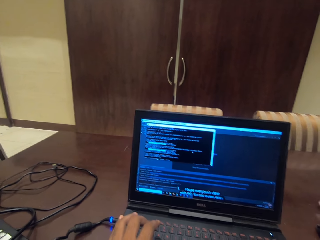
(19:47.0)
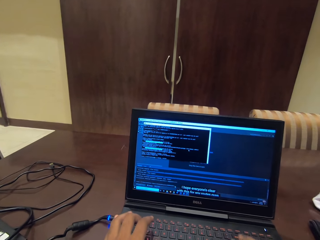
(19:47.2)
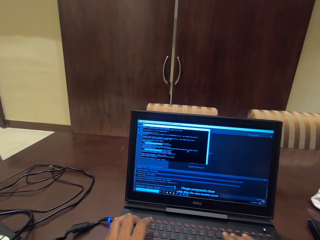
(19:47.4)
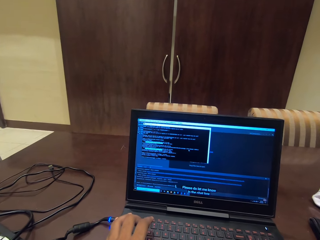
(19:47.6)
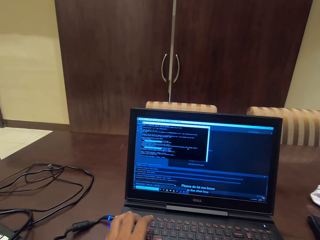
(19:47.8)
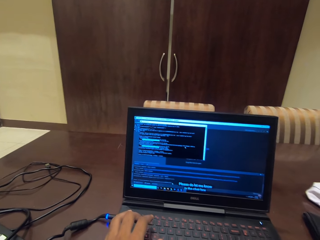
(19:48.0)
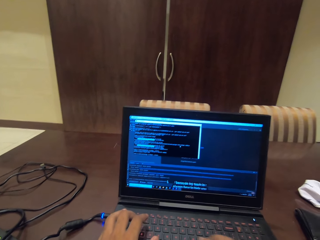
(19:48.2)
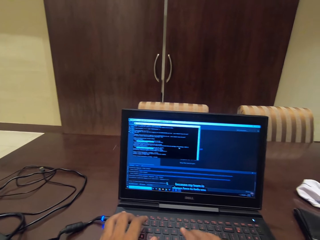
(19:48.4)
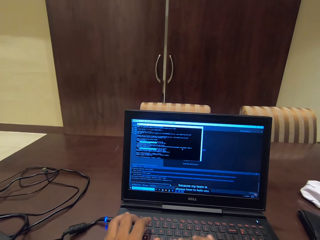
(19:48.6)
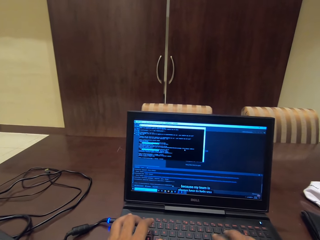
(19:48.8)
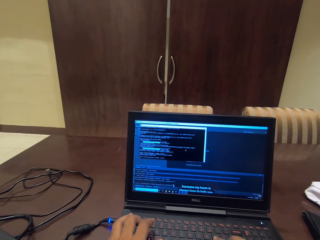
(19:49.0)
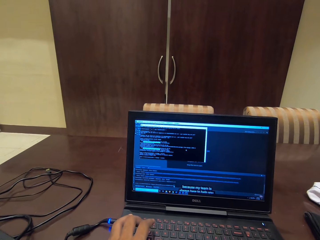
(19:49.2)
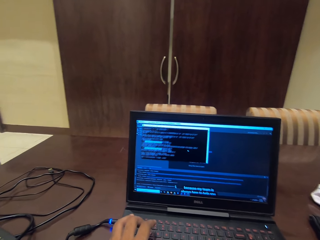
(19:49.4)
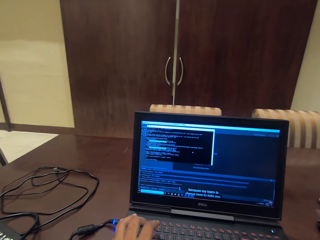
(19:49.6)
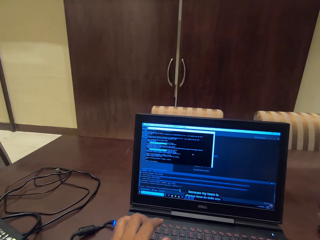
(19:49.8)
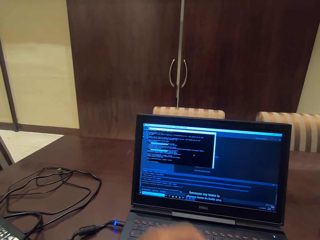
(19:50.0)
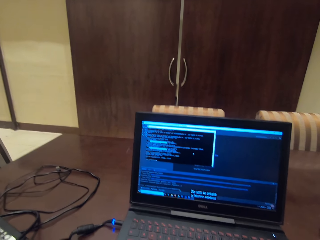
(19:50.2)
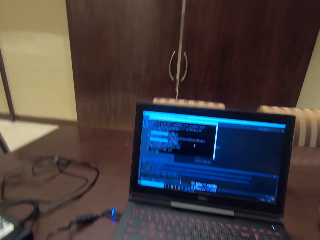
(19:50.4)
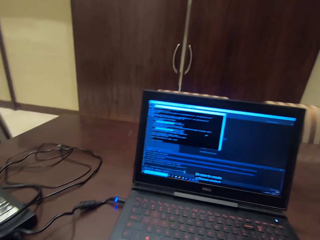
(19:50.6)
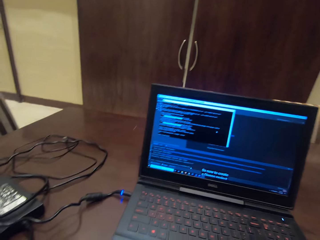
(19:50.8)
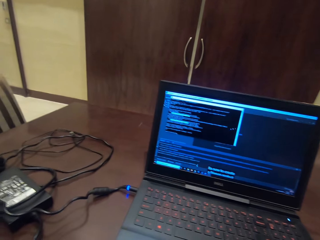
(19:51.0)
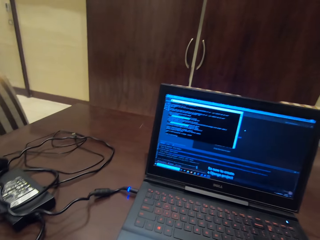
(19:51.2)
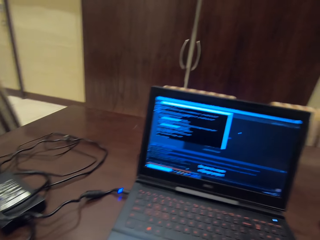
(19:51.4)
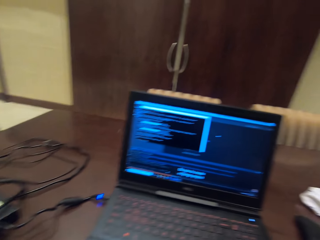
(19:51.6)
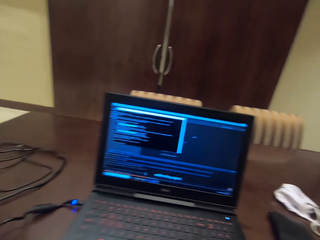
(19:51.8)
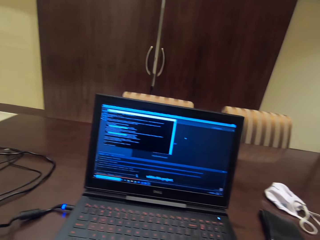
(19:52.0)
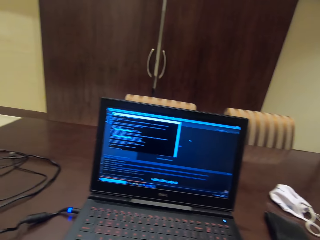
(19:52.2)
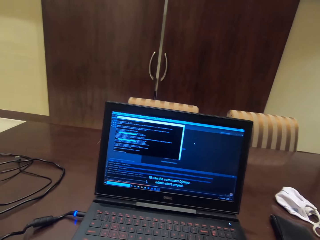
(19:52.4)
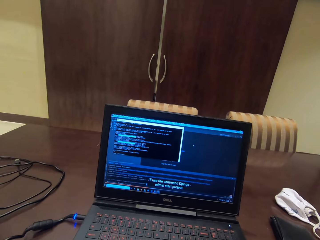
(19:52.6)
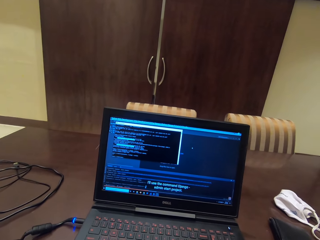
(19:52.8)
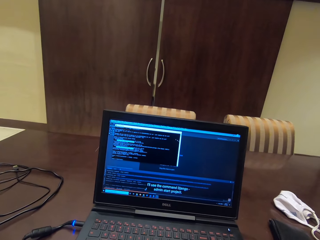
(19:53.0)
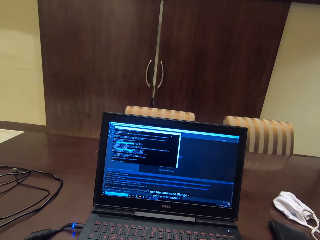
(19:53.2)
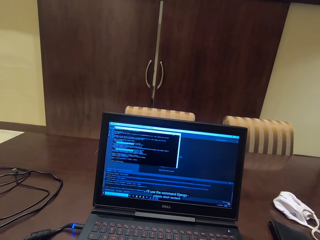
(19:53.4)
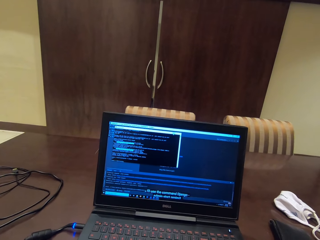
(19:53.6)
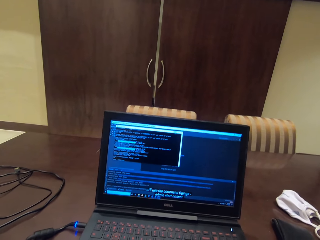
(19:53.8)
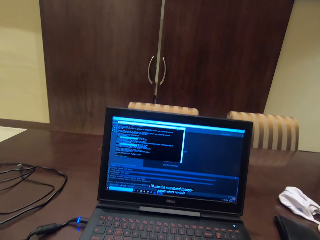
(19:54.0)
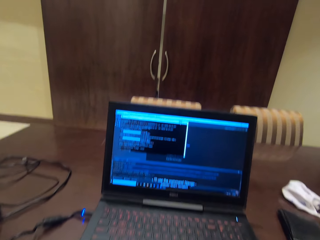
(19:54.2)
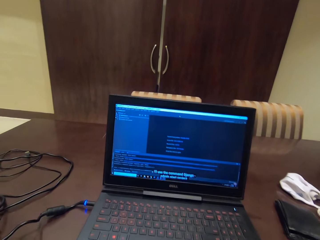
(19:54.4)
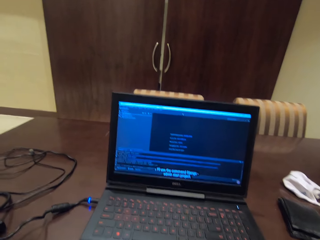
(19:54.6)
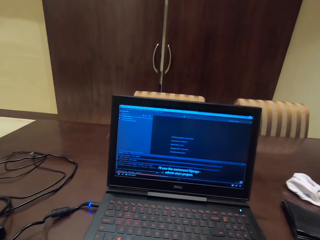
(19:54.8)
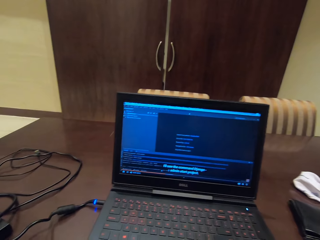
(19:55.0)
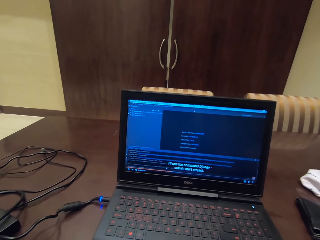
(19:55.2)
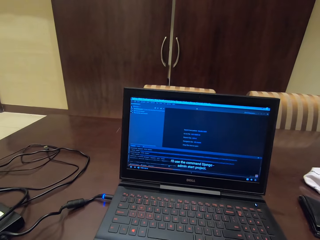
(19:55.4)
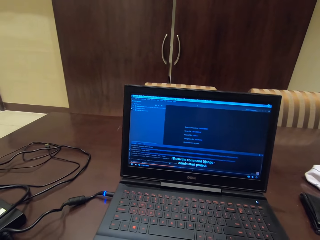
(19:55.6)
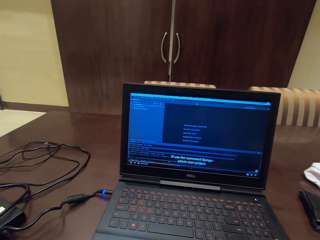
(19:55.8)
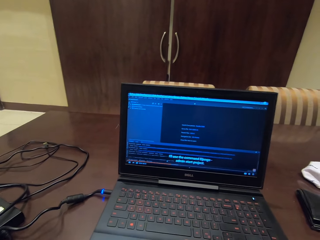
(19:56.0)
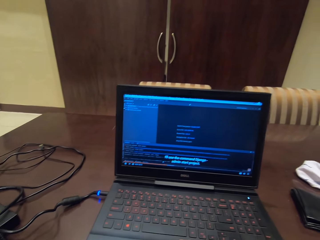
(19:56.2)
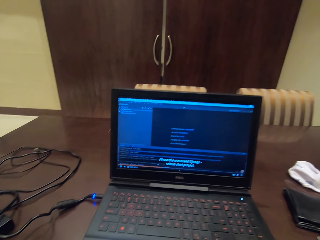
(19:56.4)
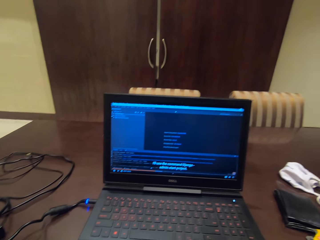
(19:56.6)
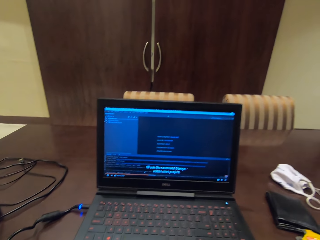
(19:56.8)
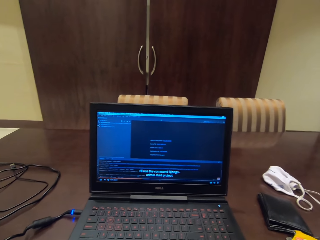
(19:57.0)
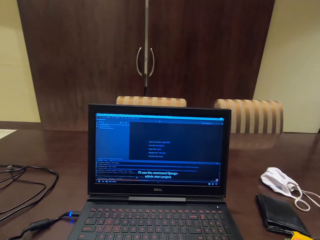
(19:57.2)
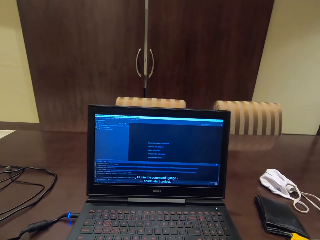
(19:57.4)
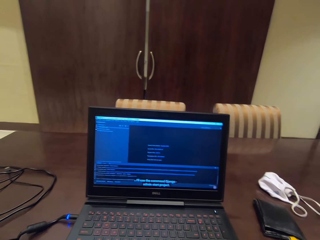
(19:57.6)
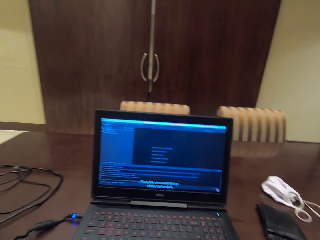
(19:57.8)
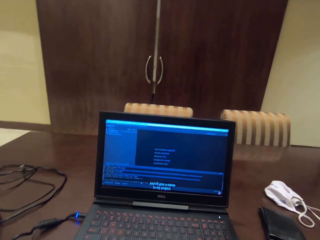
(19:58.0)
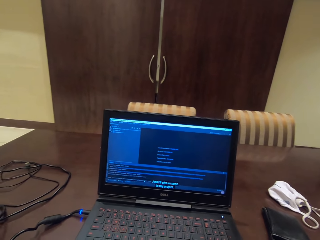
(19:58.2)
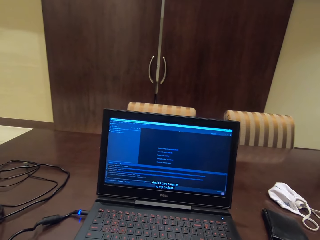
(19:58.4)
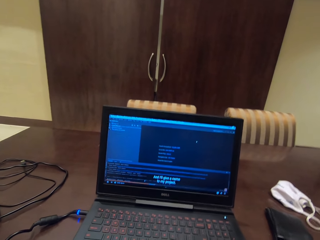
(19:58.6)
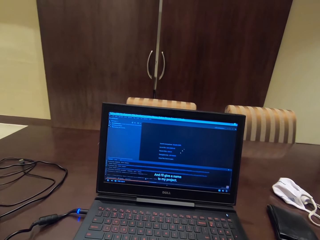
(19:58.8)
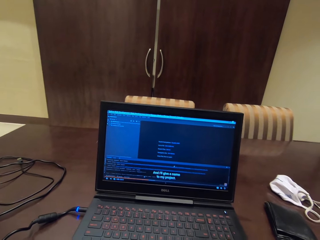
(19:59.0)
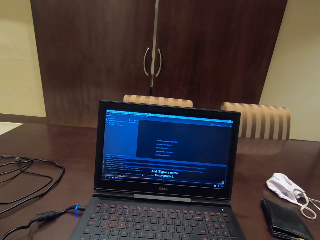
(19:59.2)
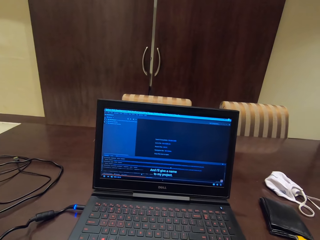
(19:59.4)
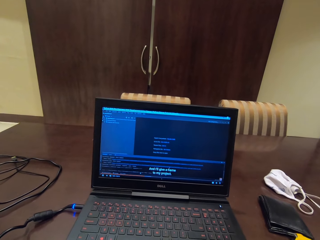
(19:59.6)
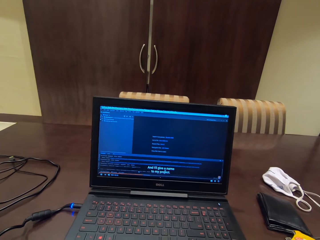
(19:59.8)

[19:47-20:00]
The camera wearer types on the keyboard. They use the laptop.

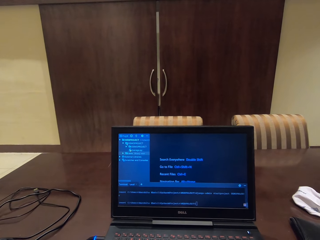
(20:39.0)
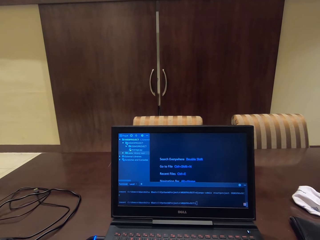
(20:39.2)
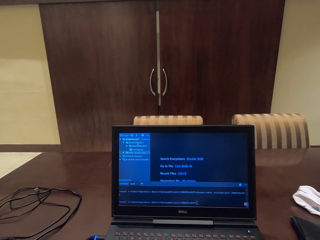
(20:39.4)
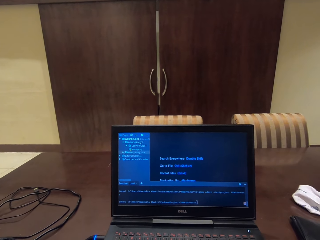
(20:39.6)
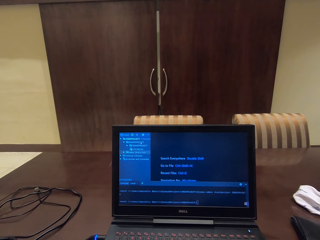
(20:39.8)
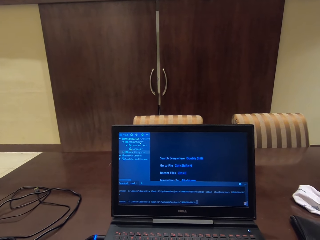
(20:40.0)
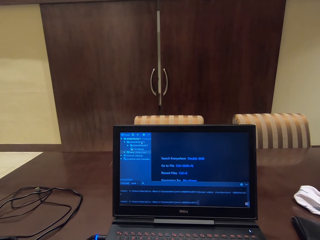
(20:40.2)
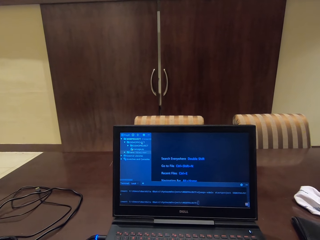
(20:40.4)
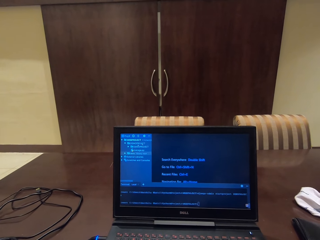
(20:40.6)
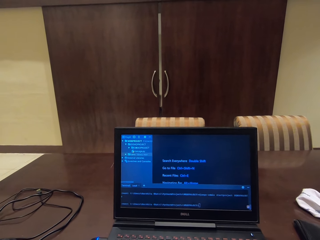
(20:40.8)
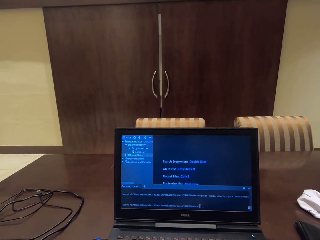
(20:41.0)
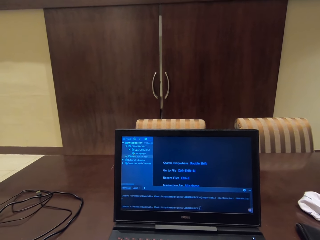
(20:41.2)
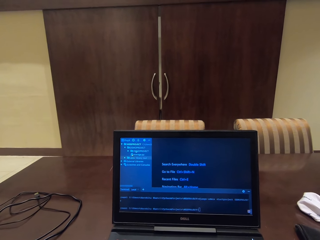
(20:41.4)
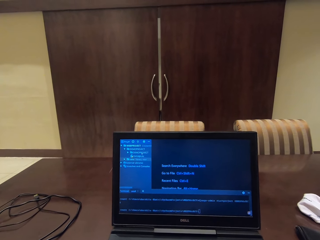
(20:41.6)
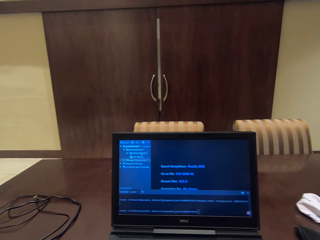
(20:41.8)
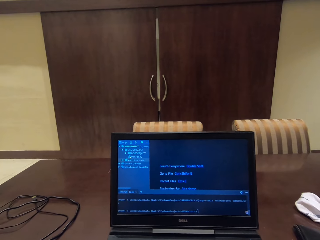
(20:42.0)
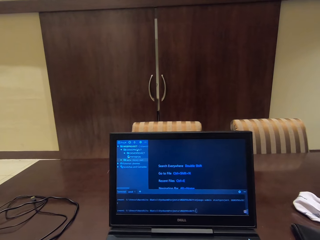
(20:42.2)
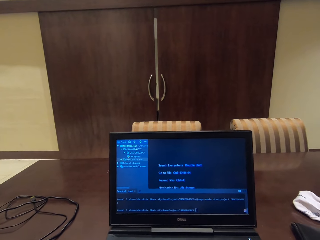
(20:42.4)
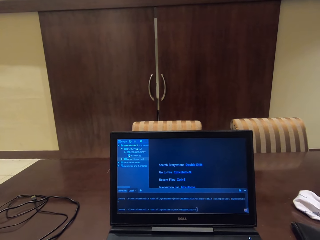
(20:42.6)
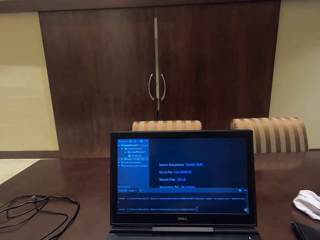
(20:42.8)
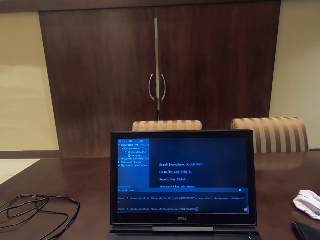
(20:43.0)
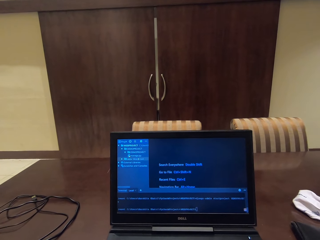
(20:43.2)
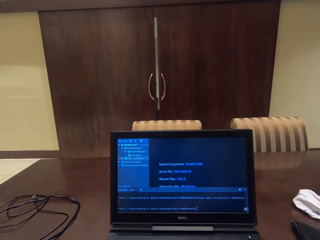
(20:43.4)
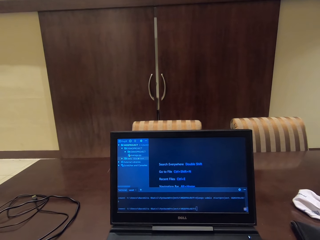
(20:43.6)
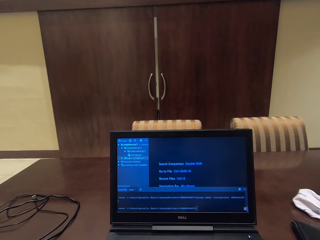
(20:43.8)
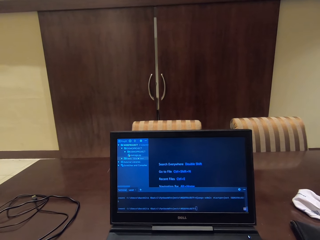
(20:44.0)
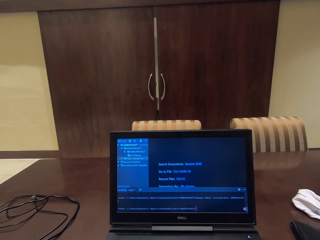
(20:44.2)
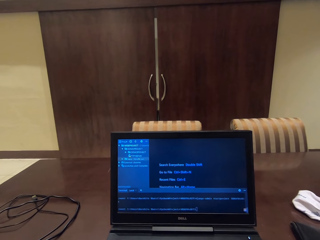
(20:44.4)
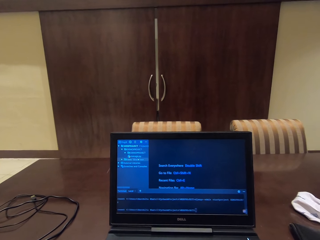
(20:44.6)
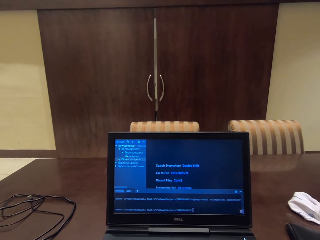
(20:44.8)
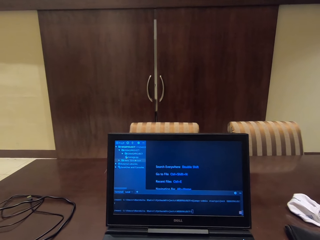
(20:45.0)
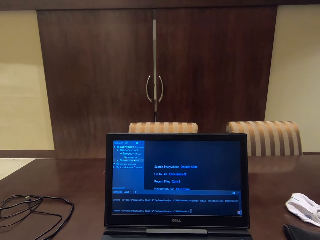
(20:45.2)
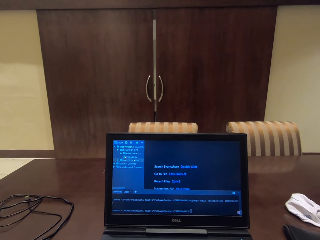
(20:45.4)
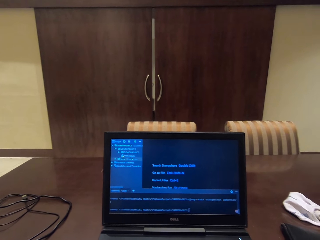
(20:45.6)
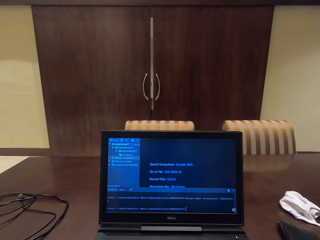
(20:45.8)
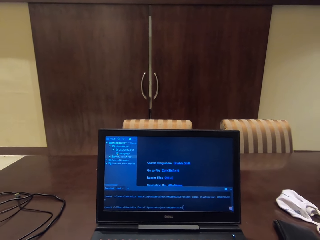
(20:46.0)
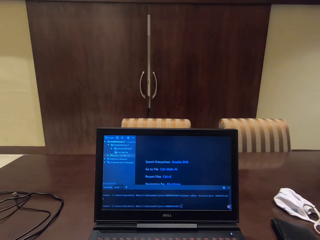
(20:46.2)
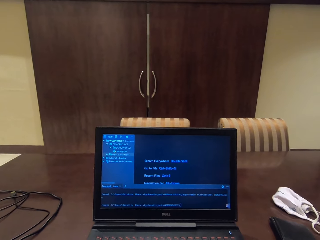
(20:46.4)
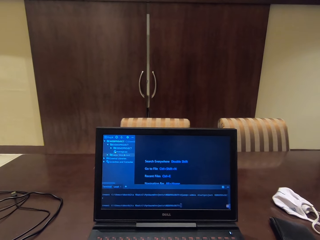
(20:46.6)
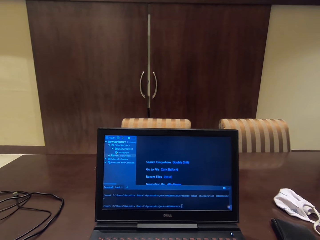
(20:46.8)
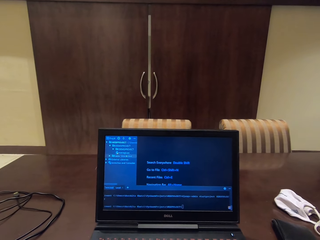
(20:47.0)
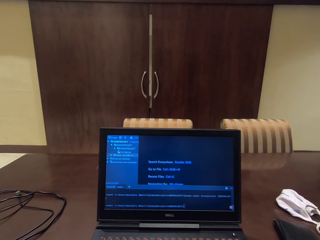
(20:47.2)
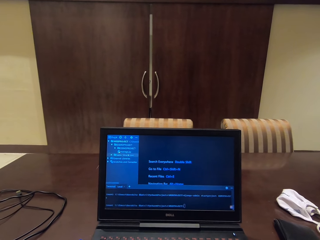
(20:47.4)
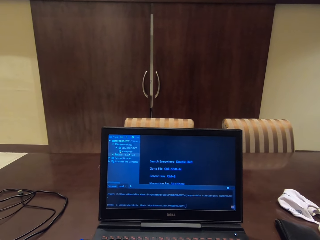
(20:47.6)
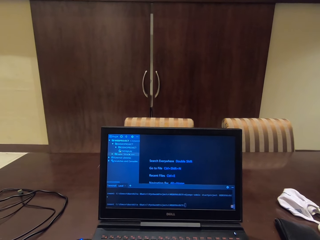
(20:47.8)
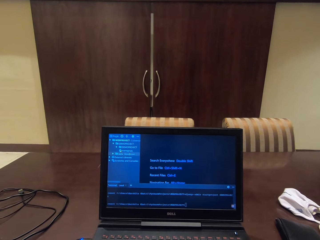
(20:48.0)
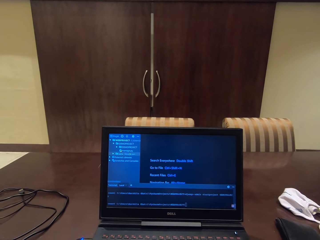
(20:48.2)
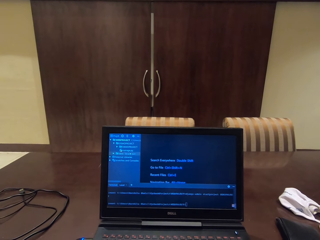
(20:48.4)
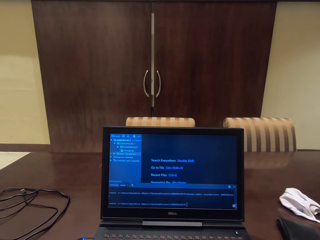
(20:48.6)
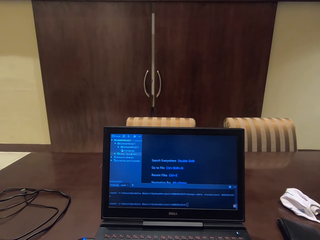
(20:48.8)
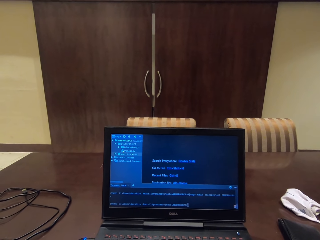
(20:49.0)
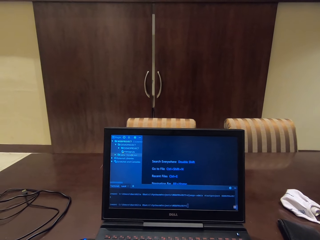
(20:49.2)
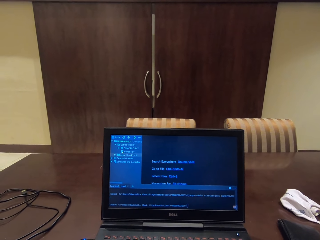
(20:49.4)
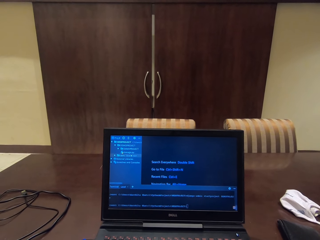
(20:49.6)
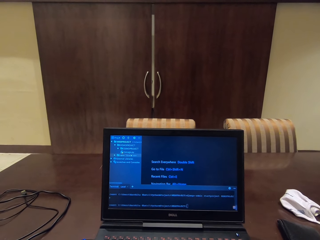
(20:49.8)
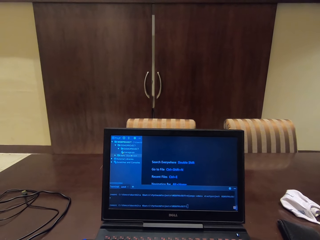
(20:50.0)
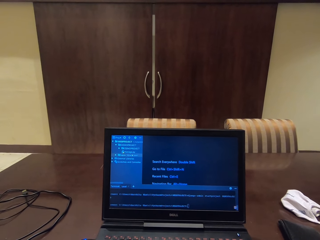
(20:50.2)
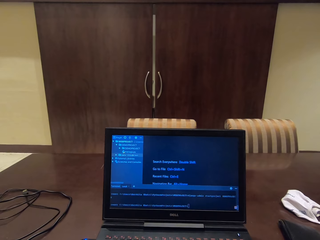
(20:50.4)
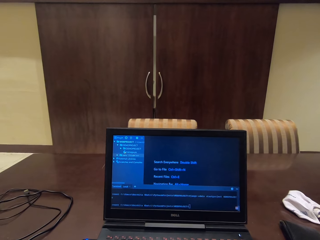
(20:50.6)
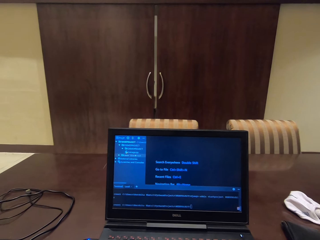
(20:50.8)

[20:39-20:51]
The camera wearer reads on the laptop.
